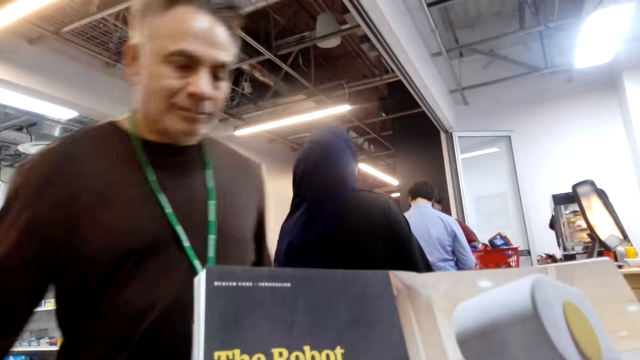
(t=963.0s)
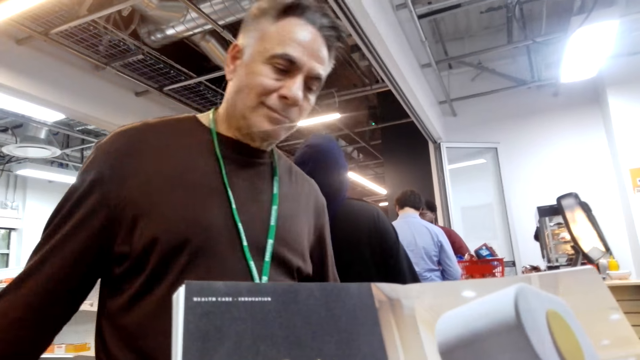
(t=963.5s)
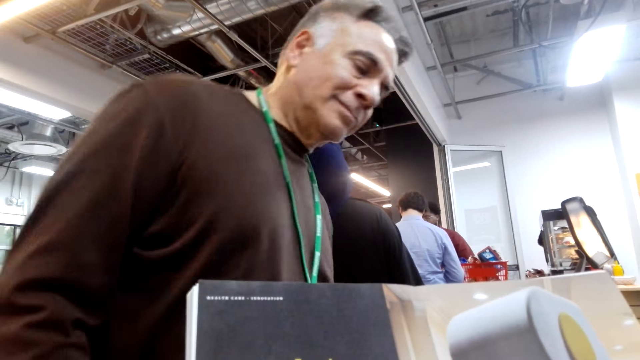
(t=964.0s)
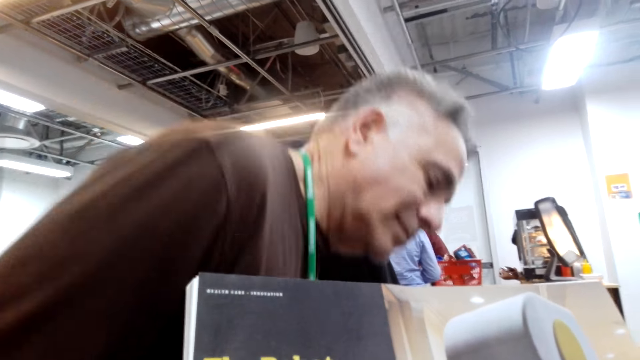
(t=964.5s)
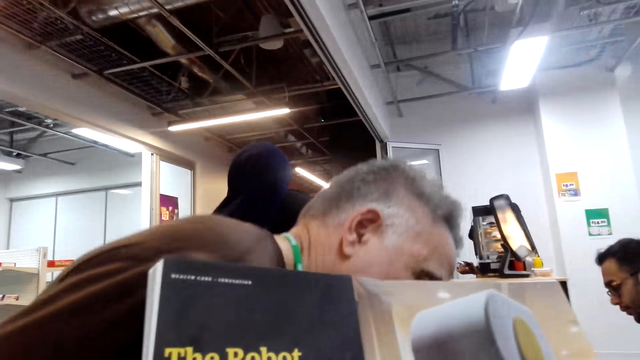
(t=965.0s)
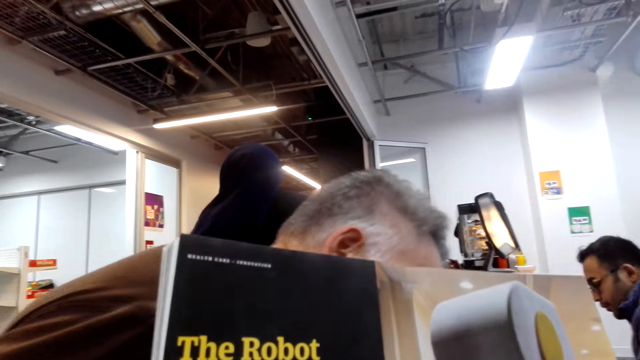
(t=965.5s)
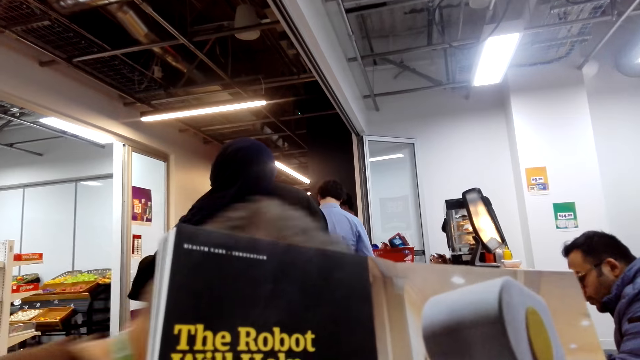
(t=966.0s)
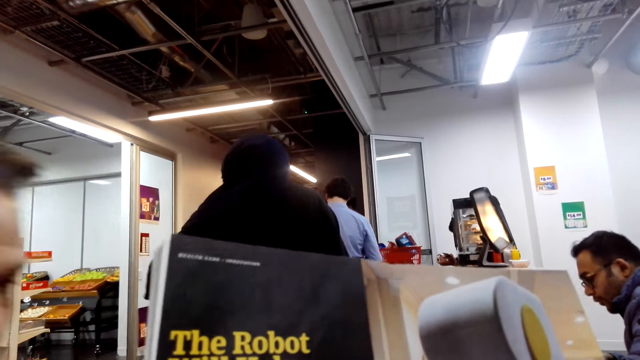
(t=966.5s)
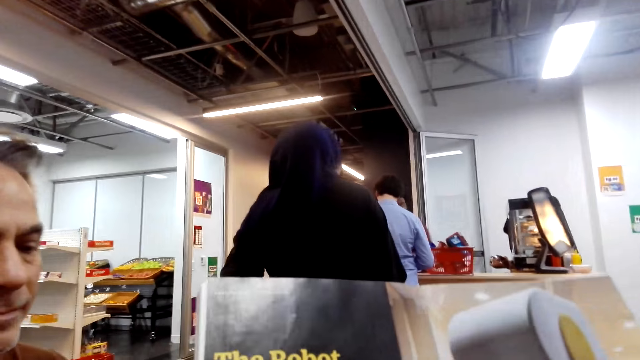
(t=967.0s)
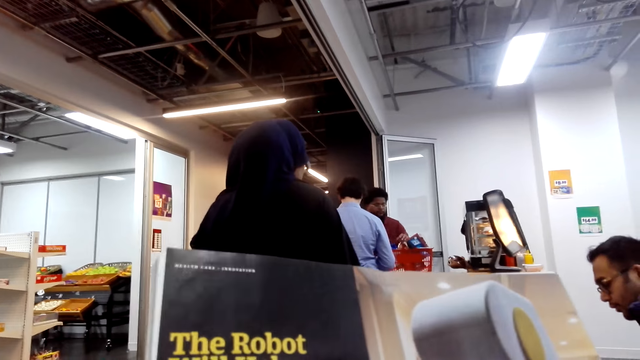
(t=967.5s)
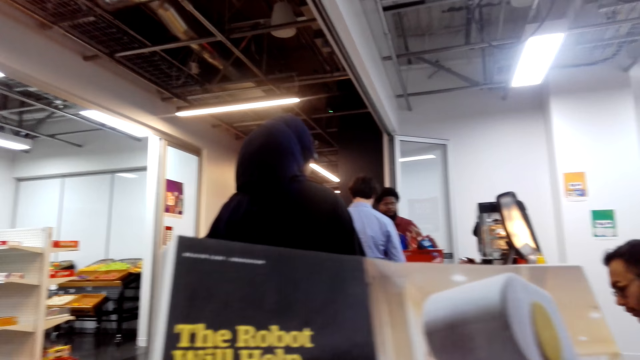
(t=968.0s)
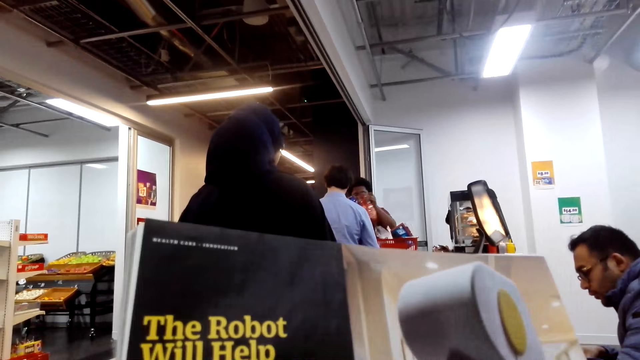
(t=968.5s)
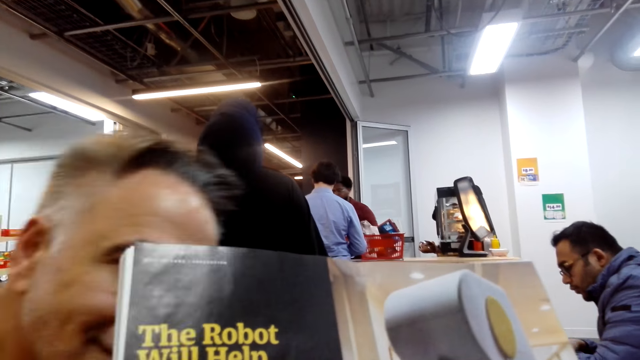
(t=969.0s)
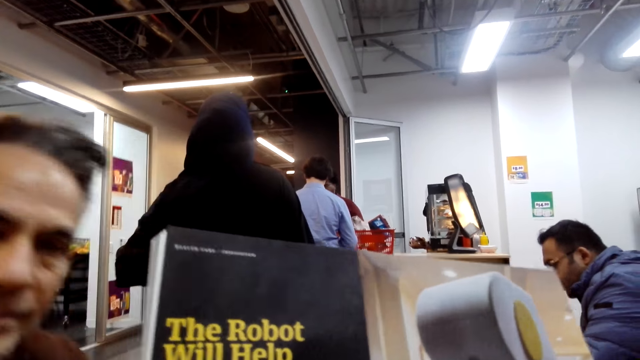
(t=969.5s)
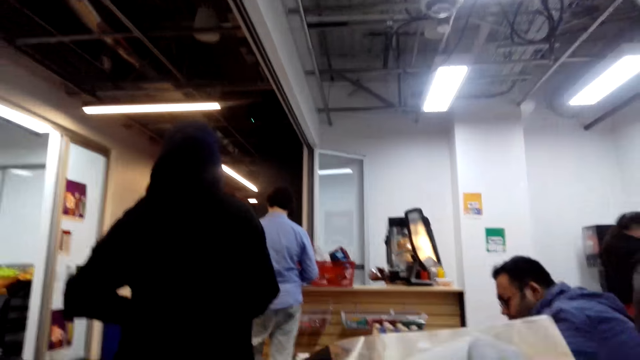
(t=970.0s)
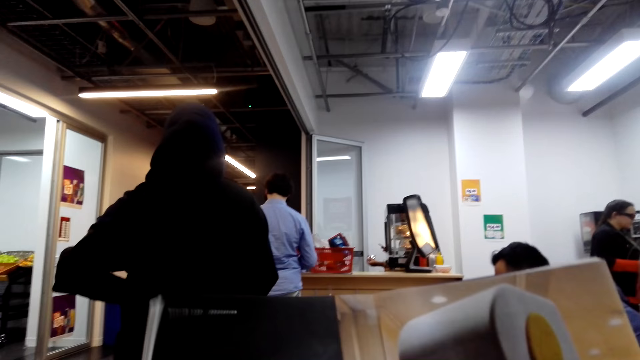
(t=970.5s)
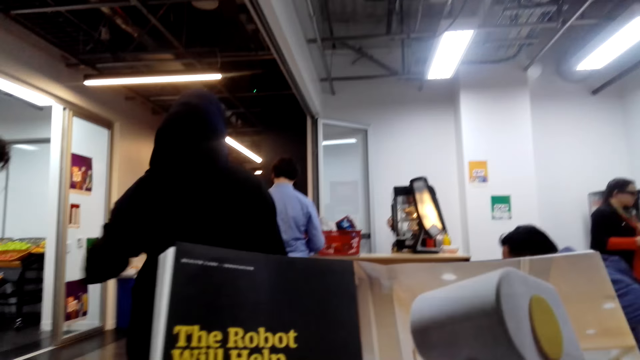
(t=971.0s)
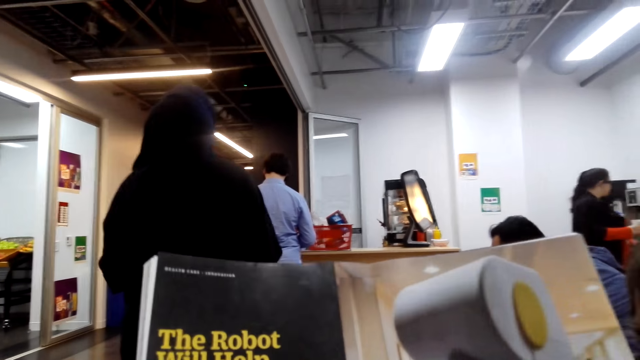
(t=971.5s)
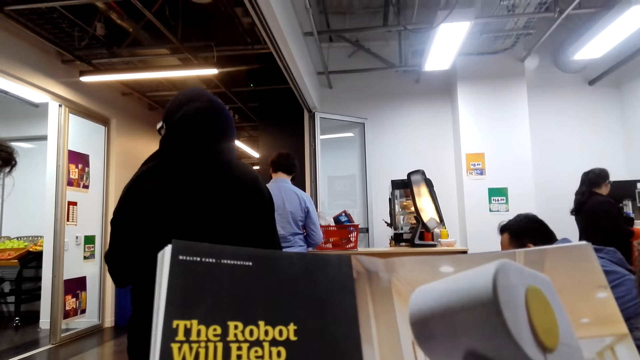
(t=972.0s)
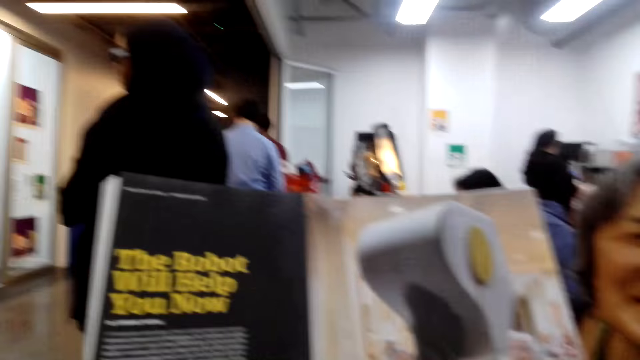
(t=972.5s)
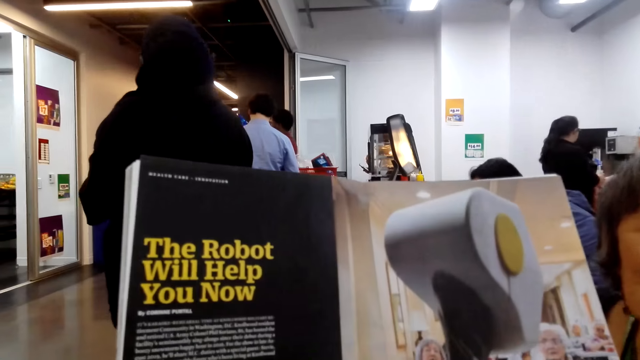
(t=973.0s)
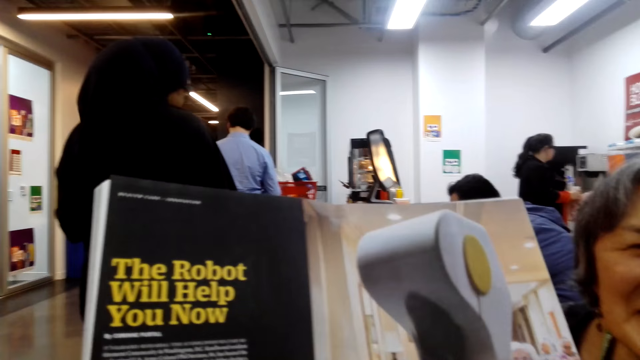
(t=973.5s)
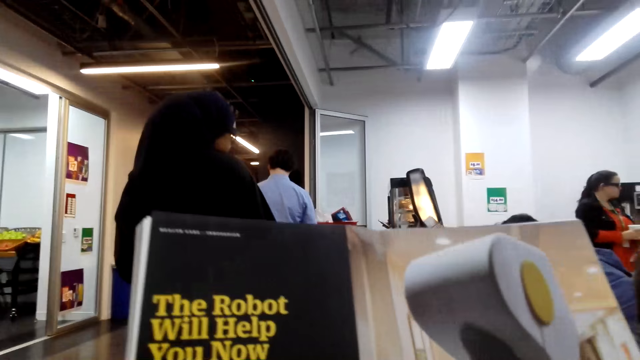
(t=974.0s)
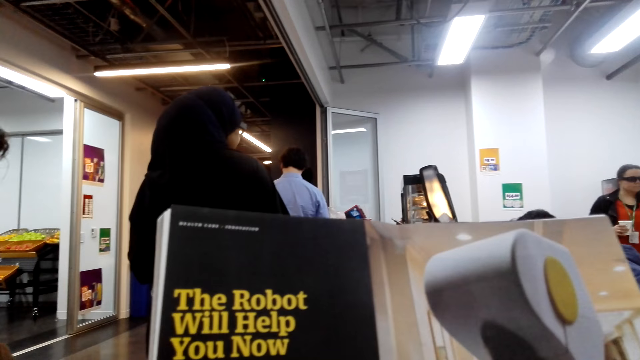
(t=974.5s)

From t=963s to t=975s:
A man sits down. The camera wearer reads a book.

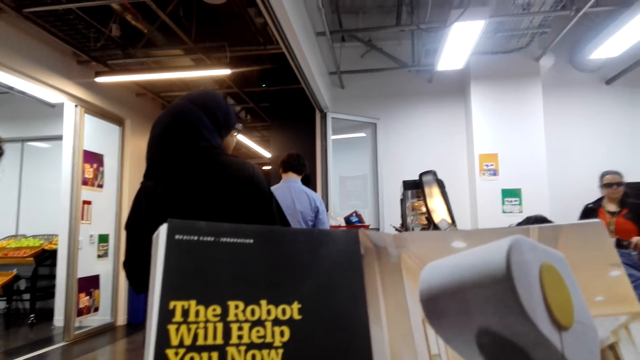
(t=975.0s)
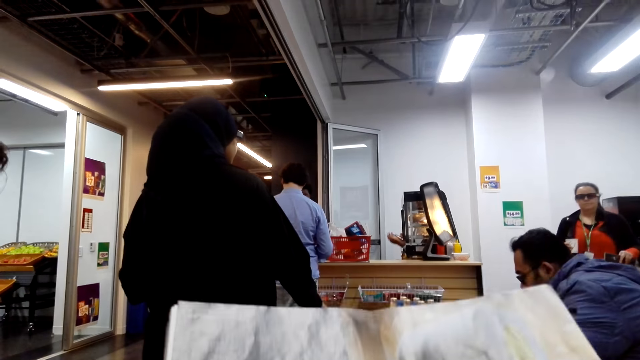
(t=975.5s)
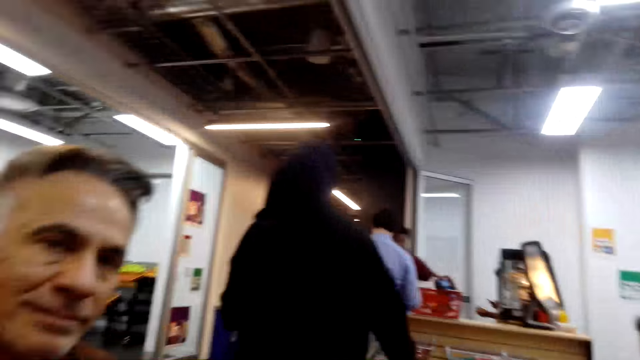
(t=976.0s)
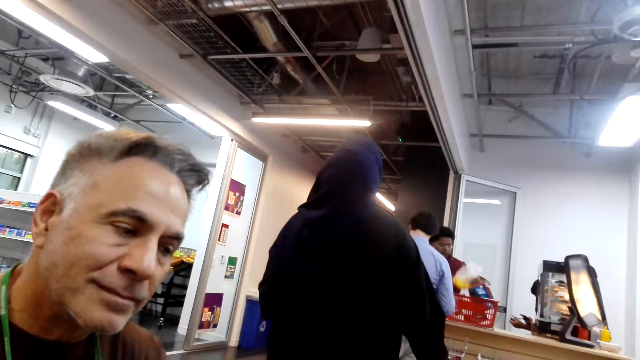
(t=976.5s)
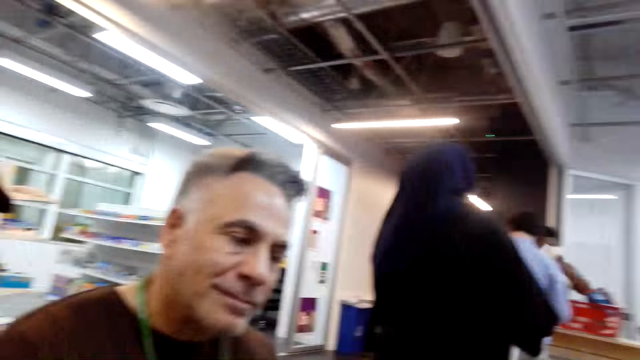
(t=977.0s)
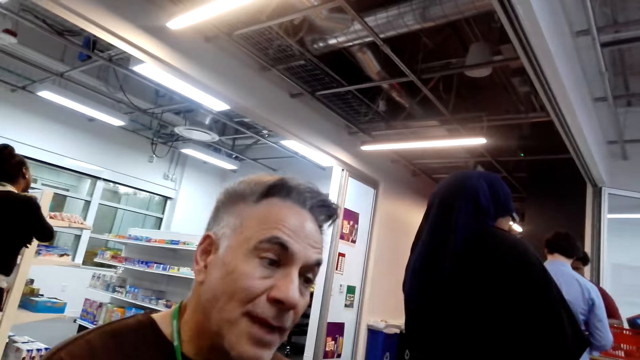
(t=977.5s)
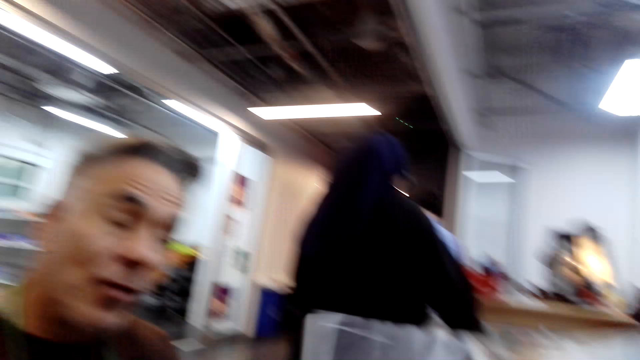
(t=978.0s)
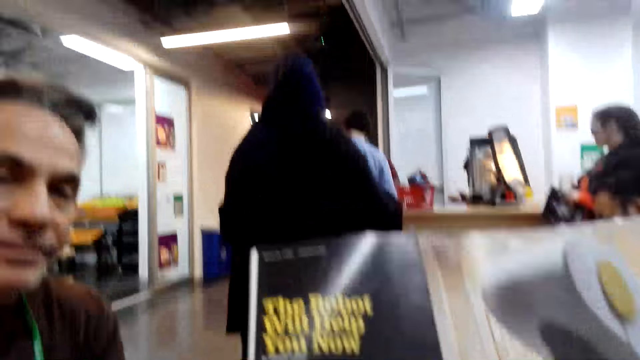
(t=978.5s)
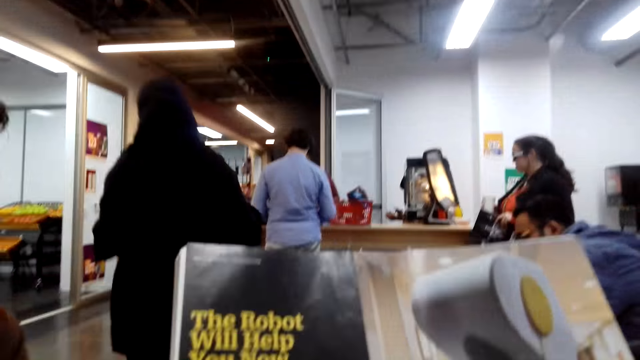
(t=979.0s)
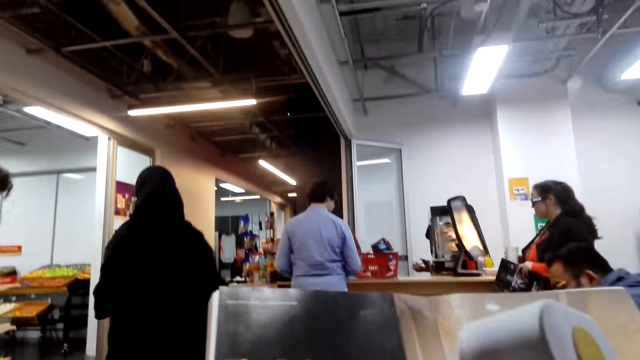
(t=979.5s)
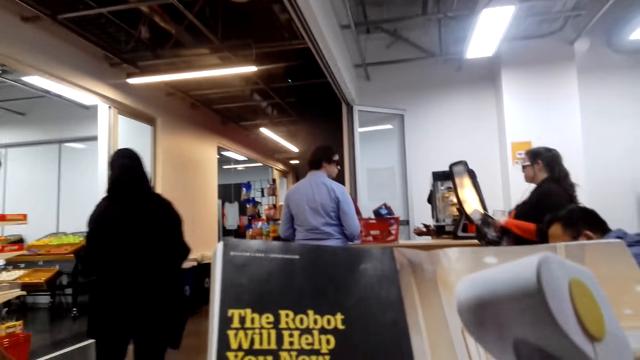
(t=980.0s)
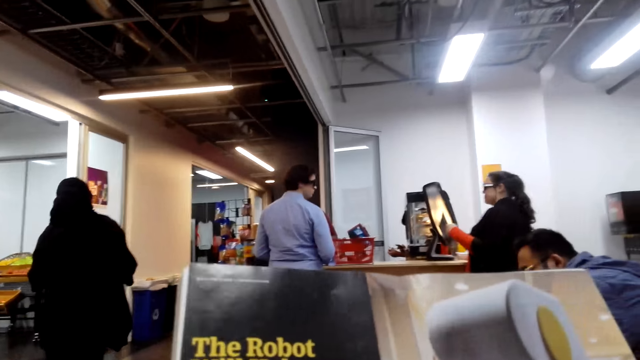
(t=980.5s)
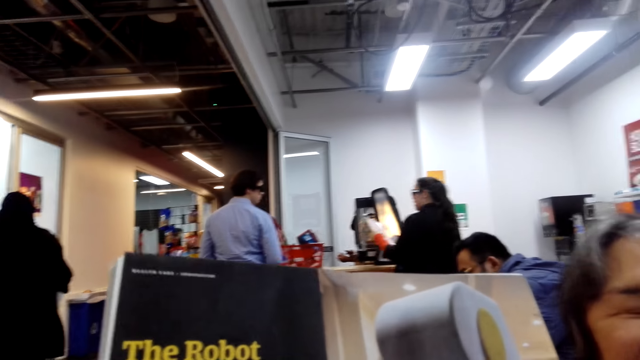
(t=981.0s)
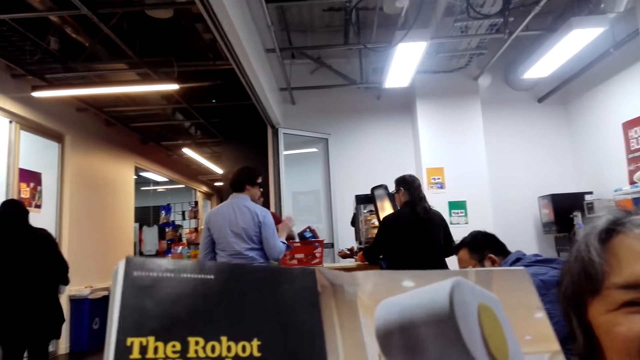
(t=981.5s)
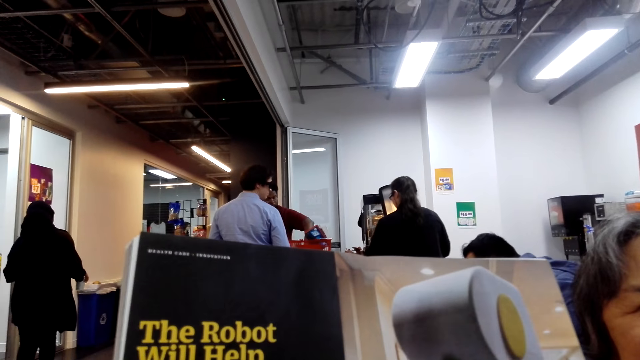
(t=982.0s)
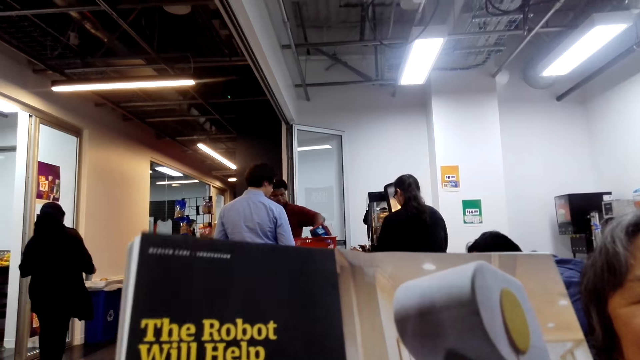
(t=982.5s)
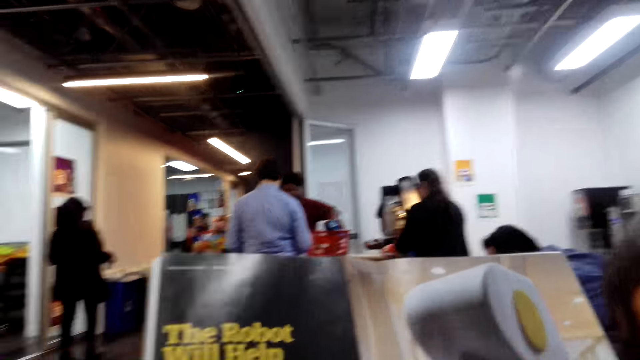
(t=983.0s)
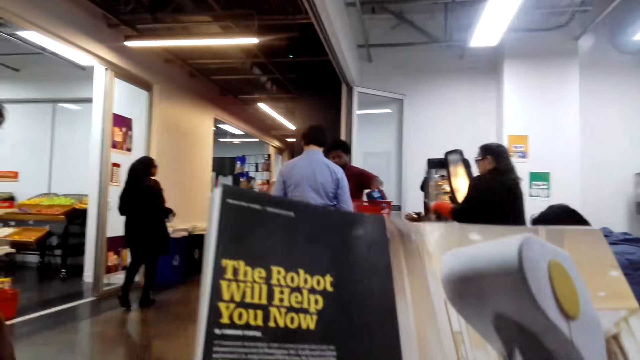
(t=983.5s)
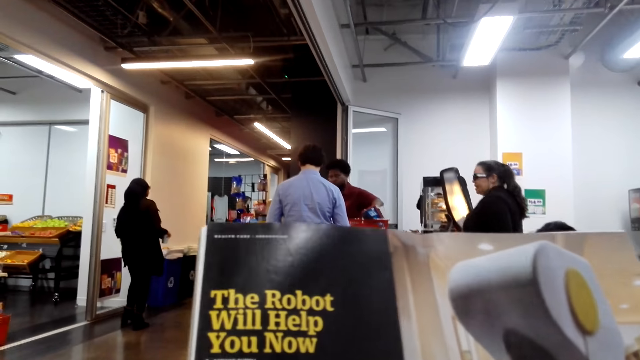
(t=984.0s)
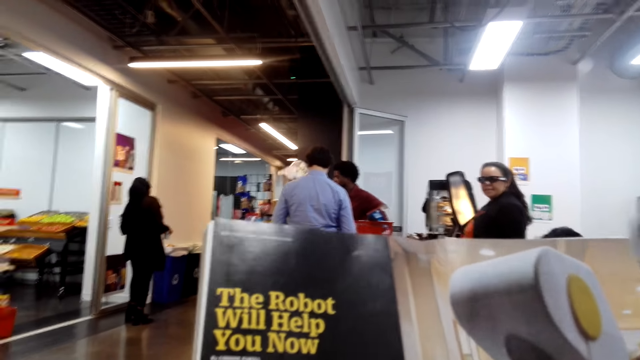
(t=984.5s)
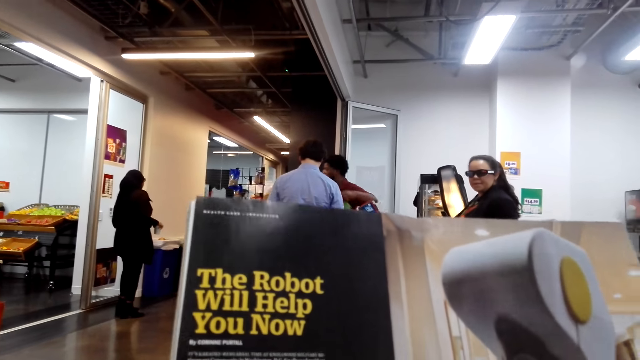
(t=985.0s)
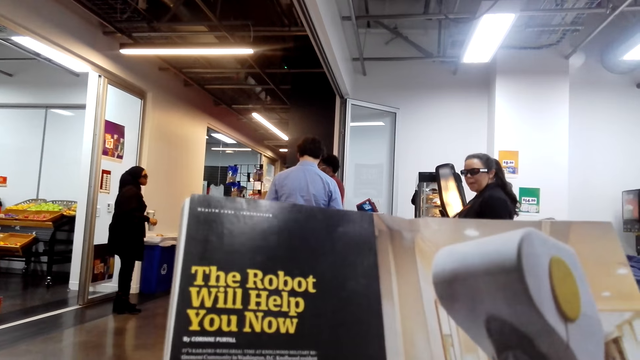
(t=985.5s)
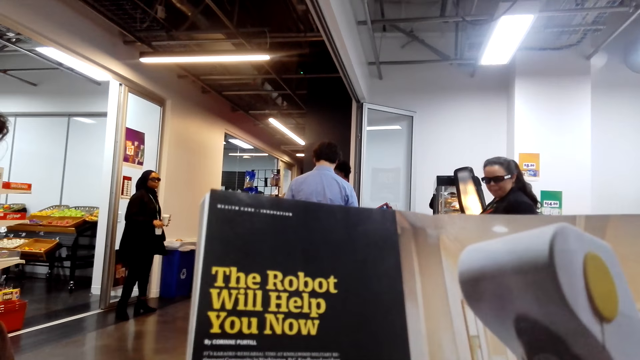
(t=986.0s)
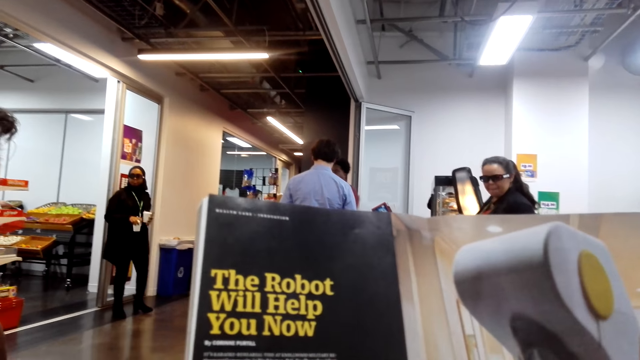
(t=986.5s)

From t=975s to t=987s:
The camera wearer talks to a man. They read a book.
